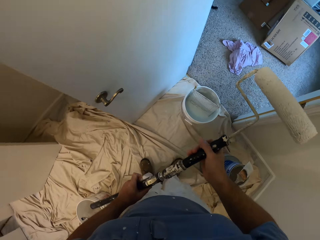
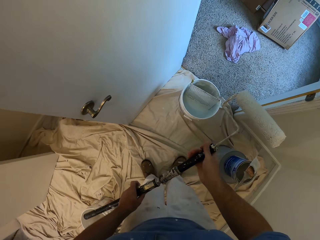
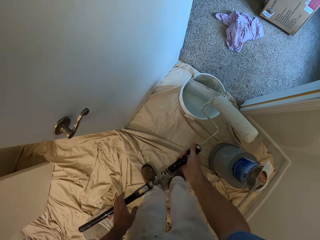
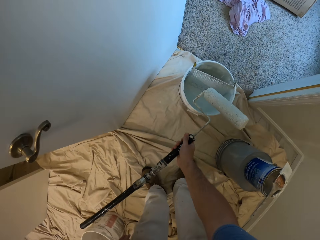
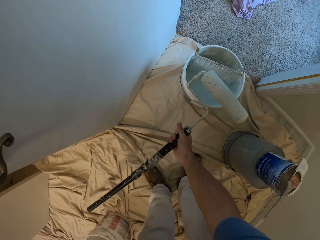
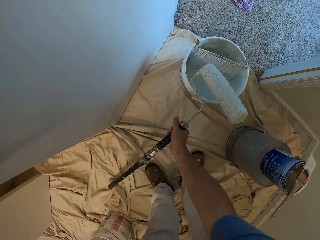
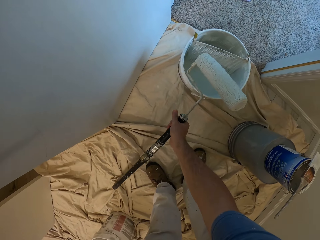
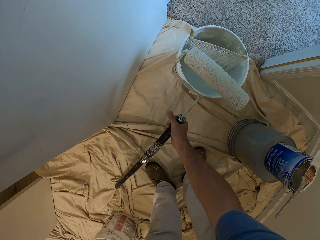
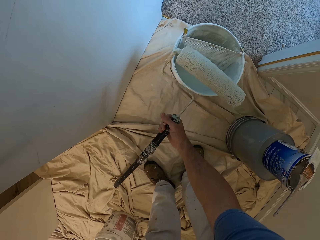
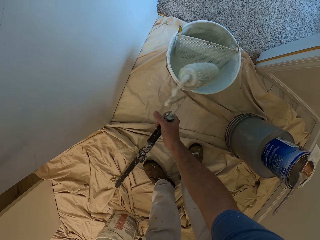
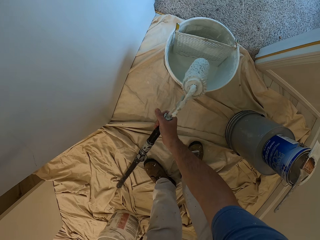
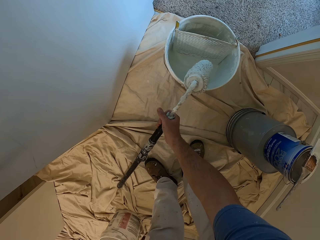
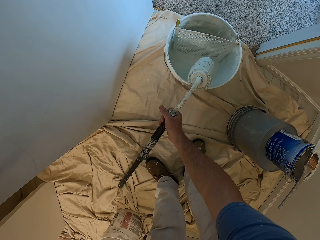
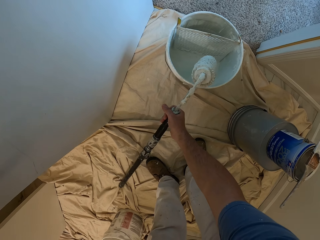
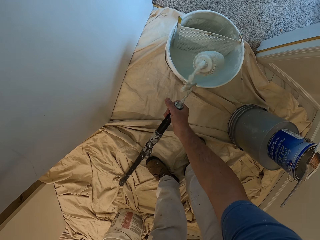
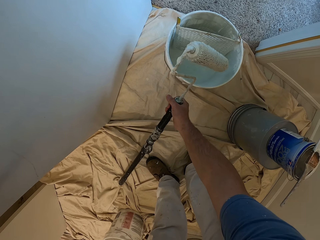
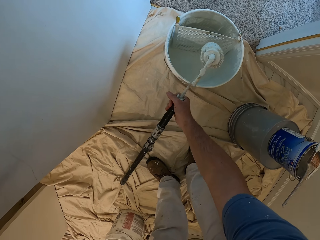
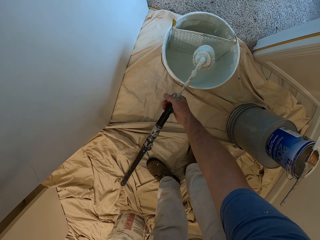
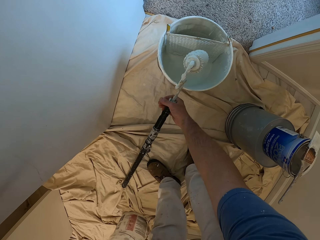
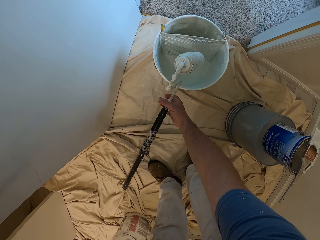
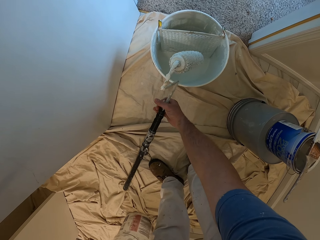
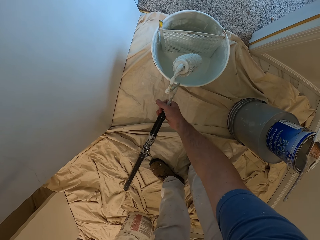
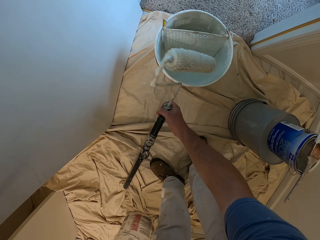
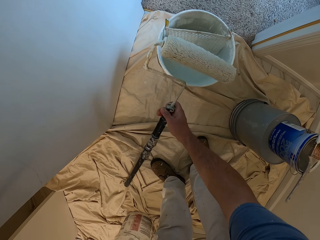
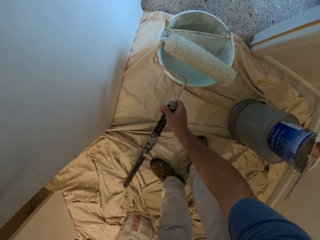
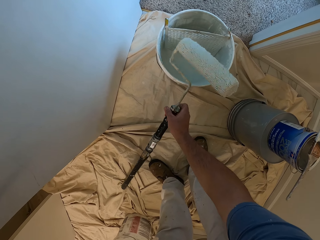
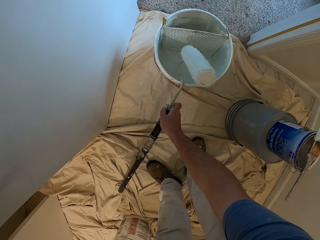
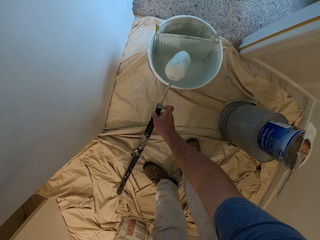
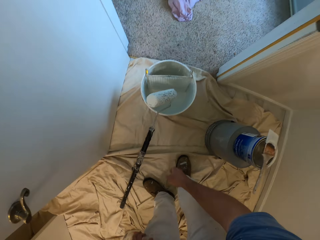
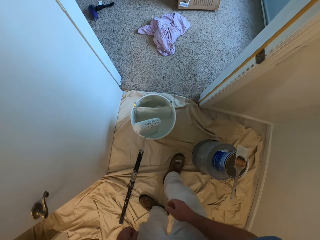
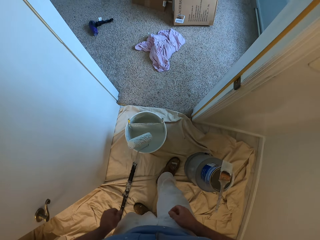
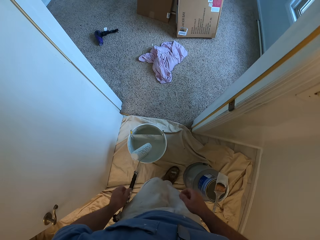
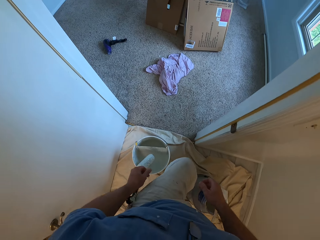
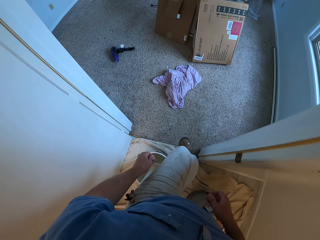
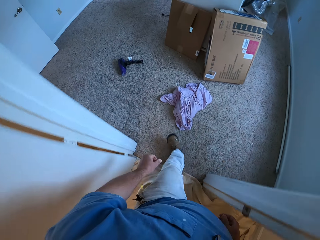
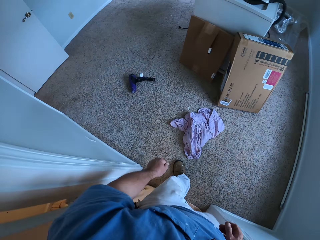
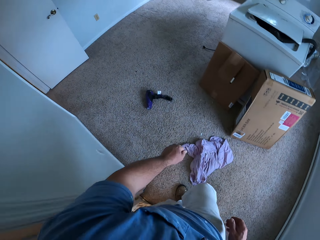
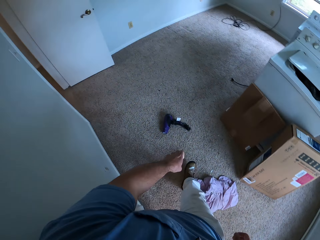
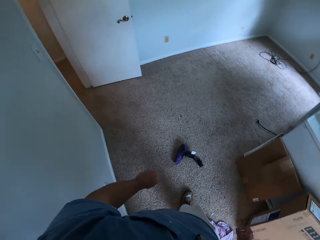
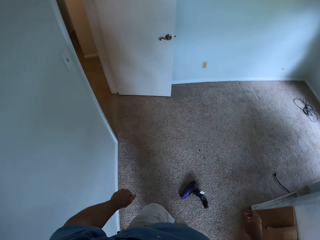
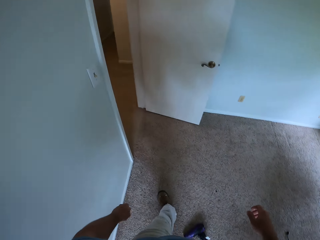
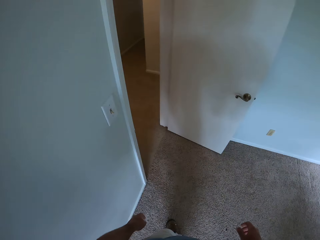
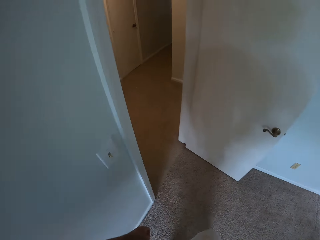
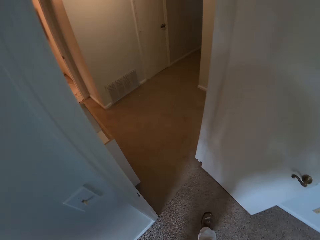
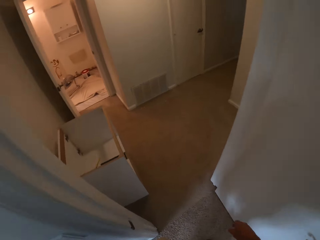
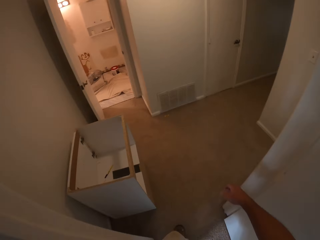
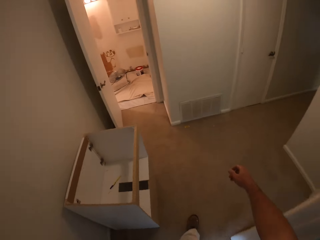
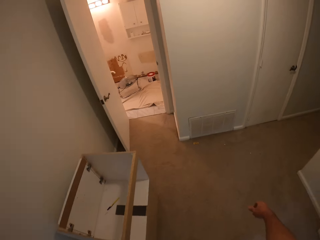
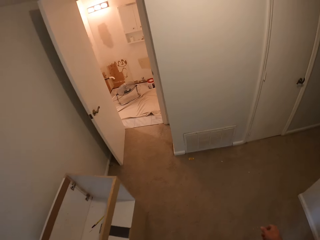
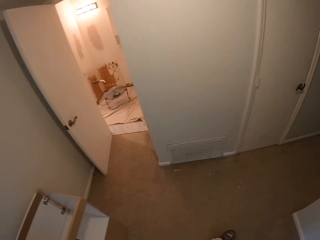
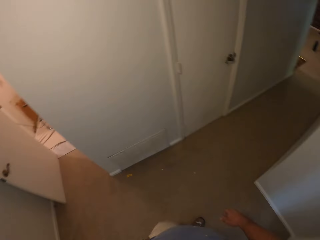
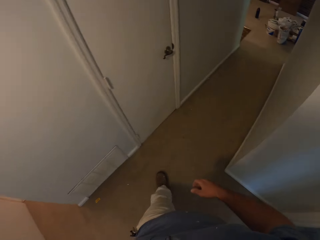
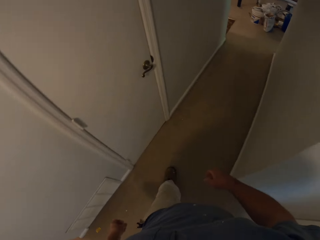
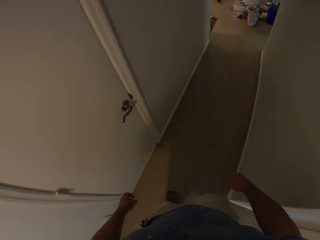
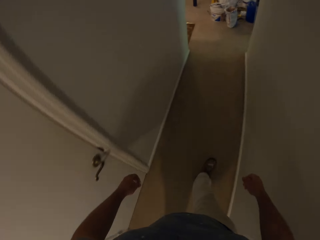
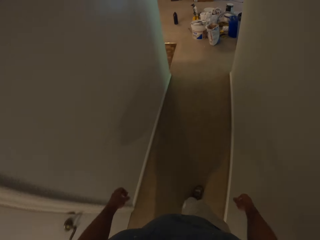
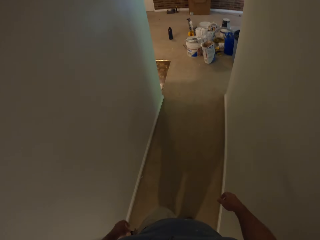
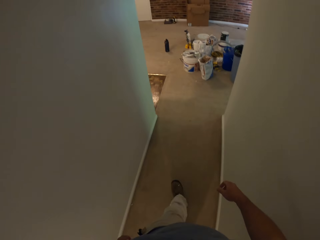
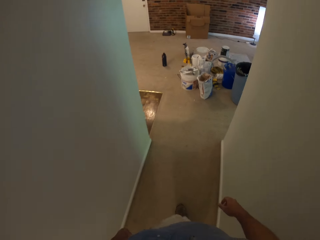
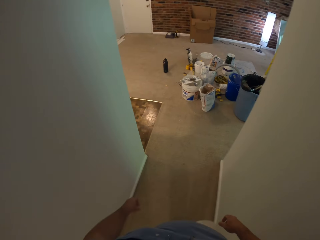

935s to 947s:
The camera wearer shakes the paint roller in his right hand. He places the paint roller on the bucket. He leans the paint roller against the paint bucket. He walks towards the kitchen.

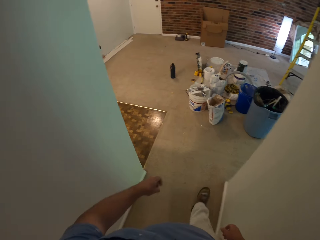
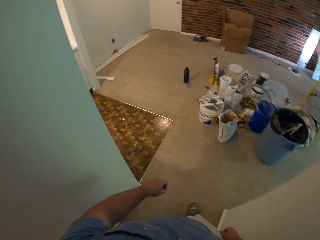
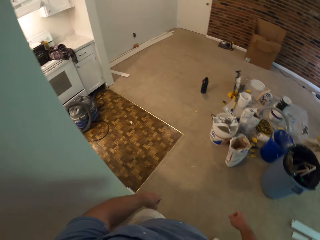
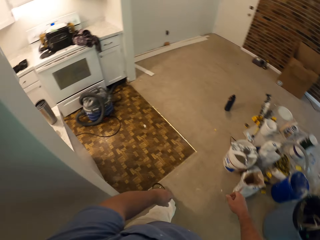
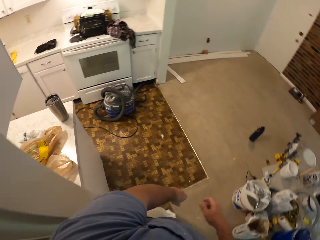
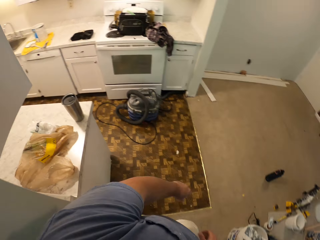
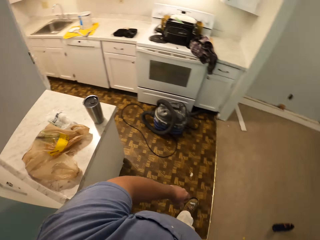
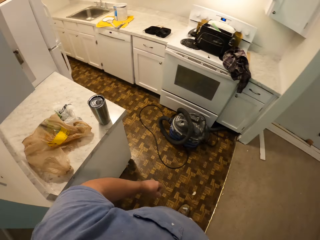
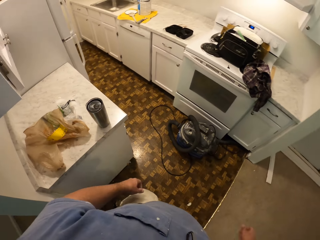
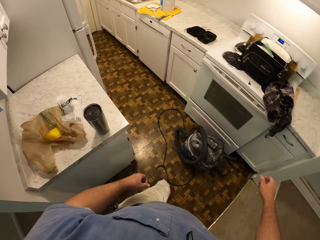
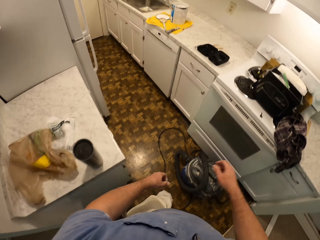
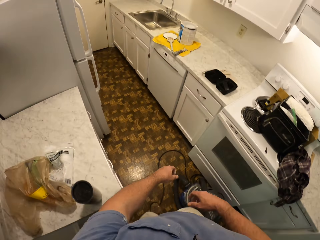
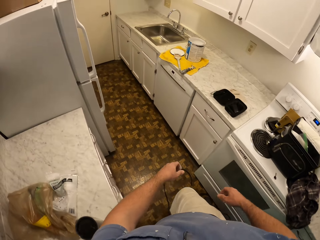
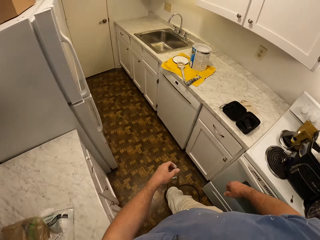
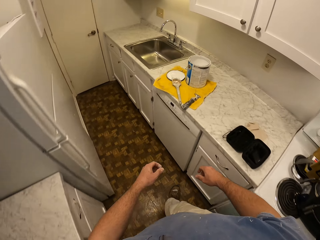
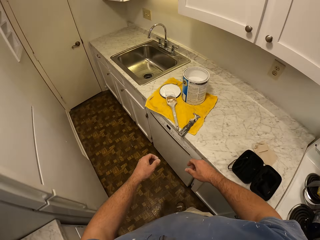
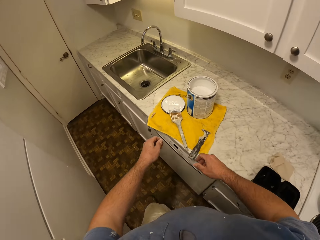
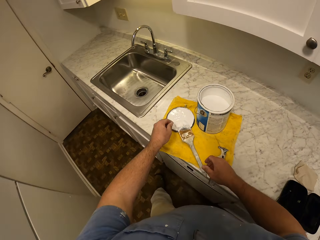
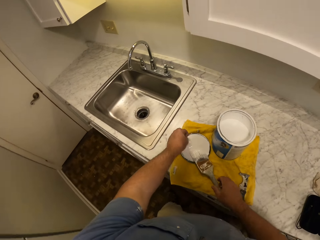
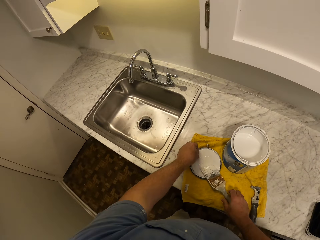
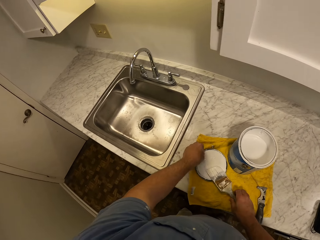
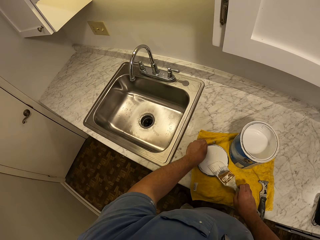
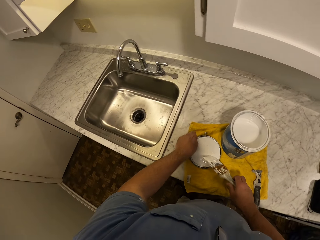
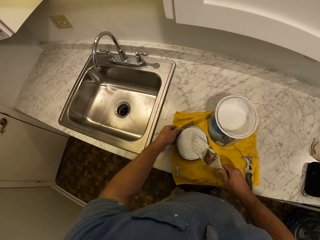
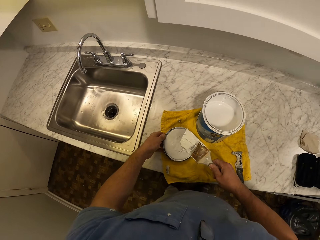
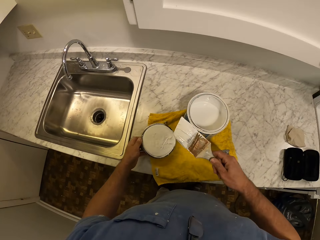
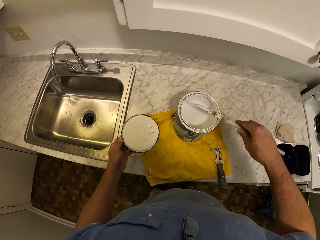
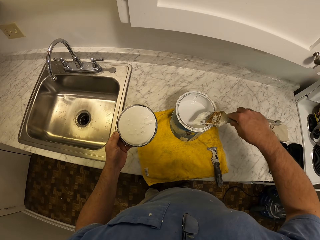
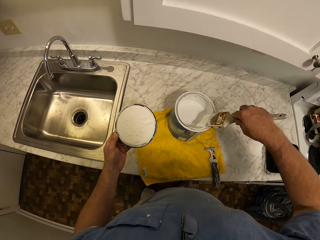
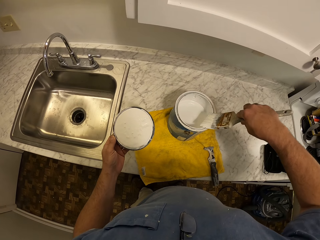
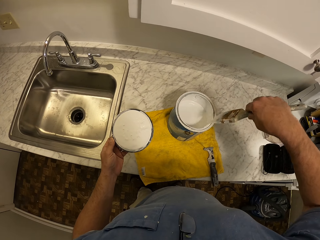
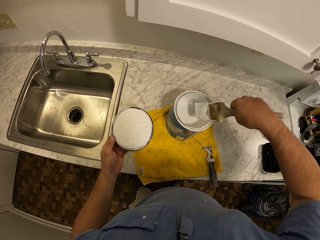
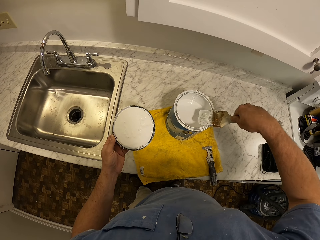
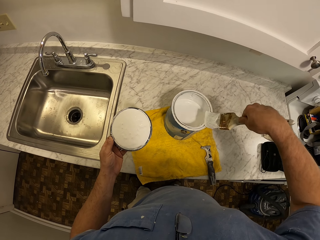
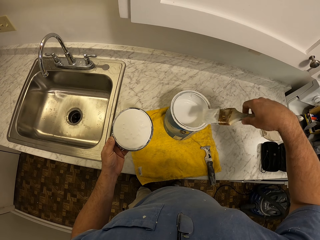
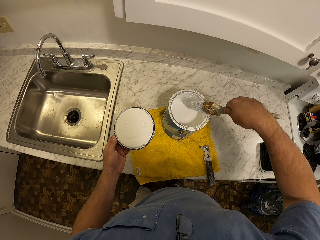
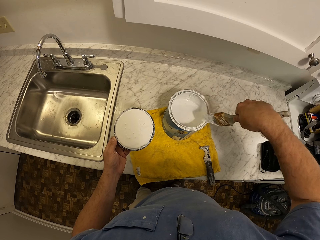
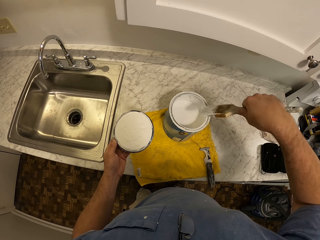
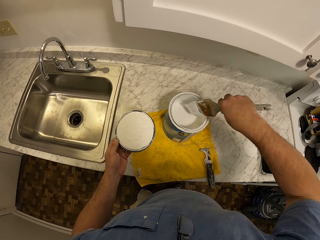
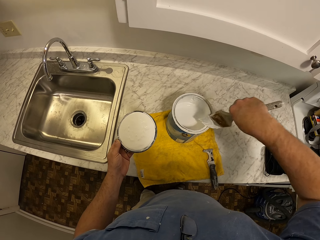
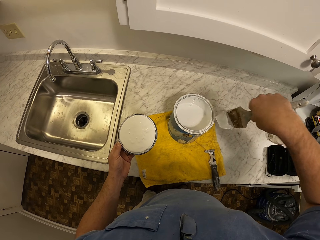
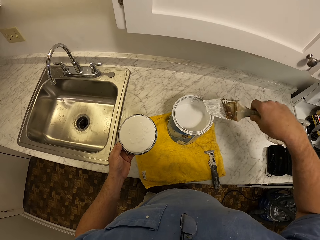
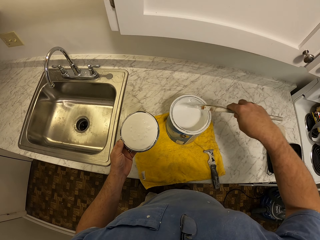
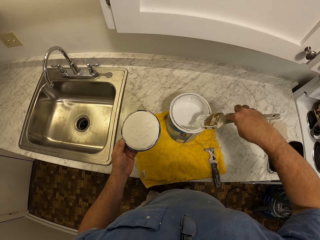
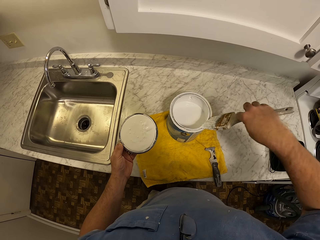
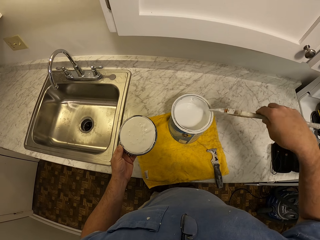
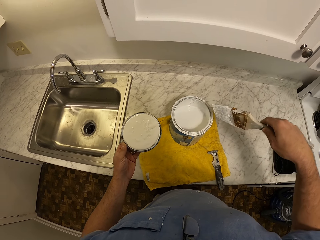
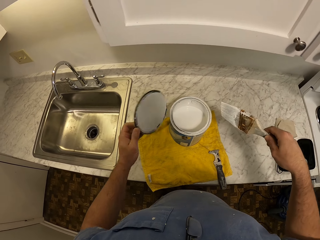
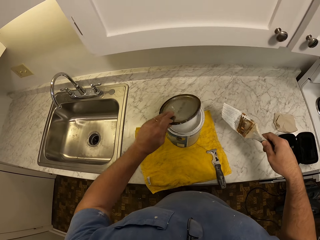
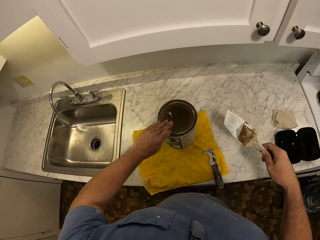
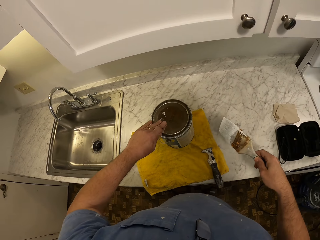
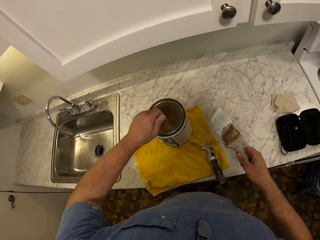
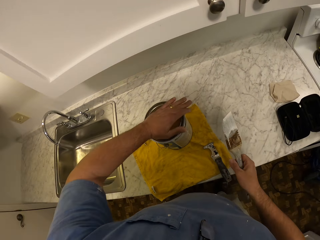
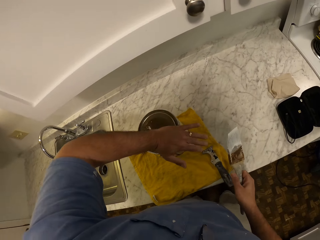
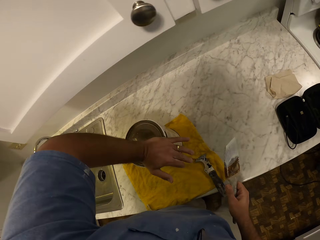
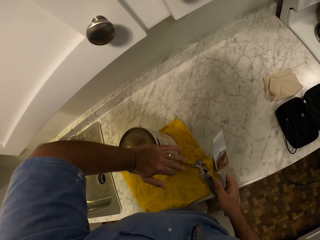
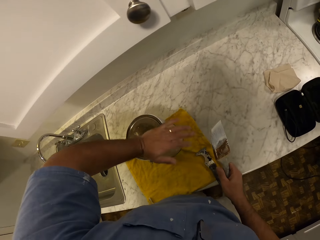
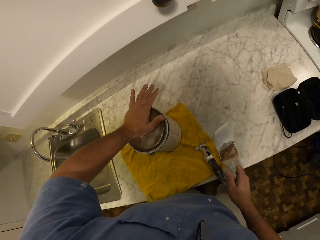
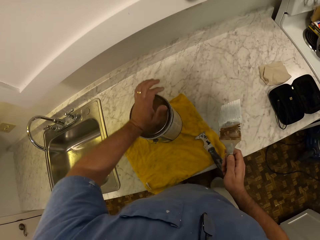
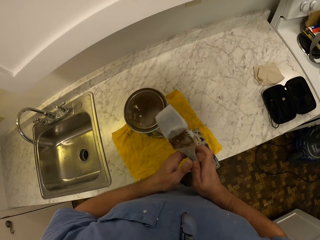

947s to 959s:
The camera wearer picks up a paint brush from the slab in the kitchen. He lifts the lid of a paint container with his left hand. He removes paint from the paint brush in his right hand on the paint container. He covers the paint container with the lid.
